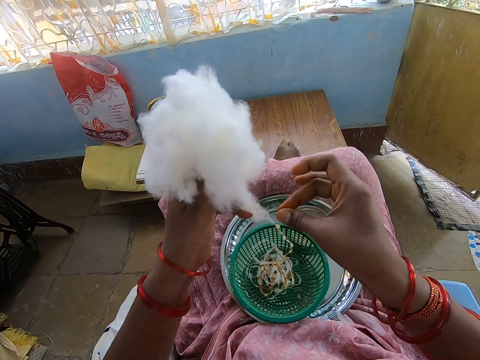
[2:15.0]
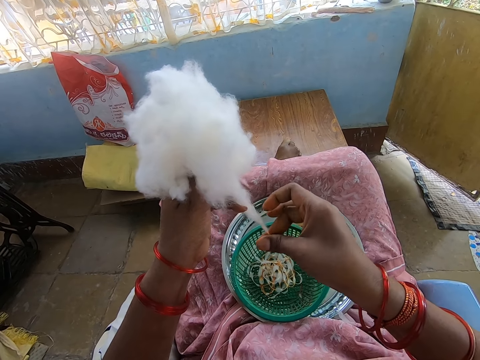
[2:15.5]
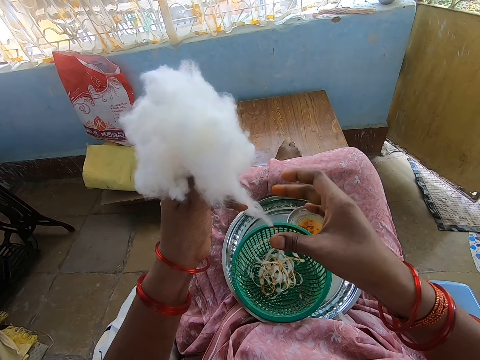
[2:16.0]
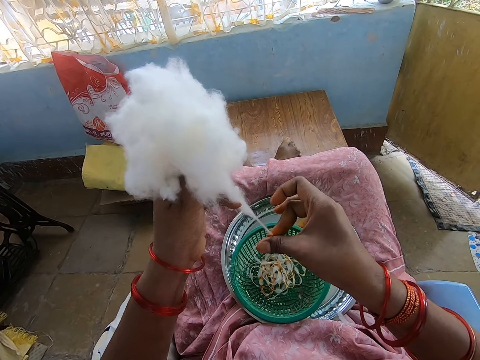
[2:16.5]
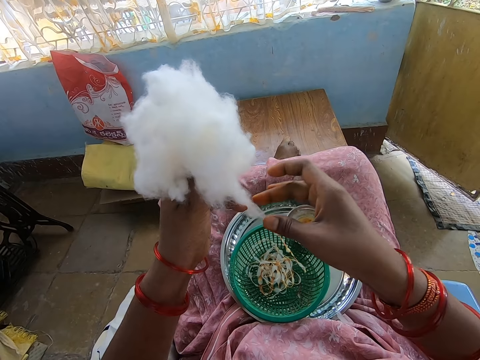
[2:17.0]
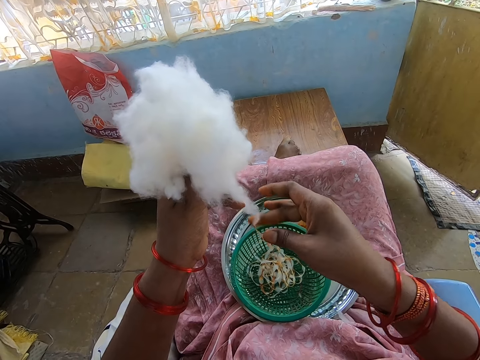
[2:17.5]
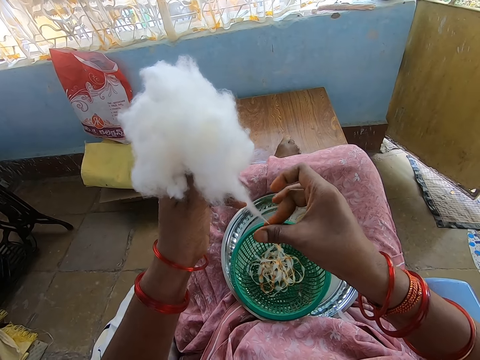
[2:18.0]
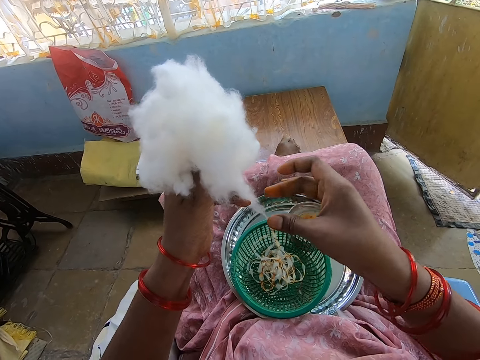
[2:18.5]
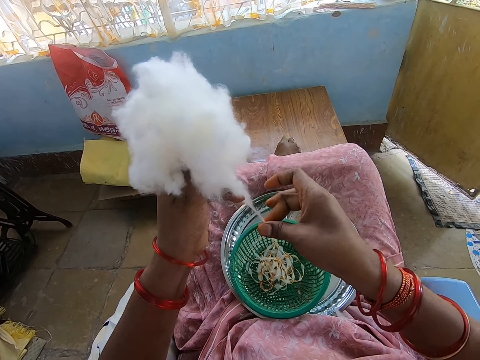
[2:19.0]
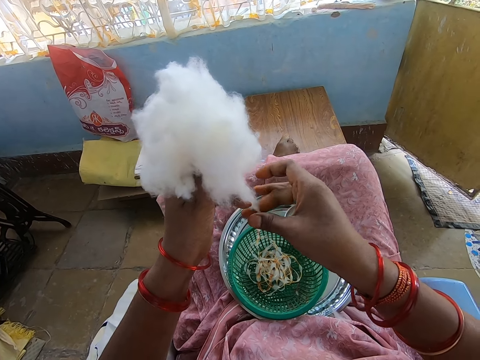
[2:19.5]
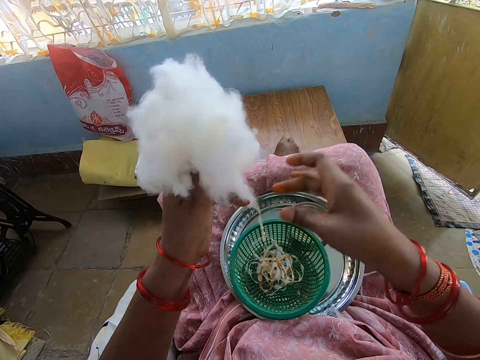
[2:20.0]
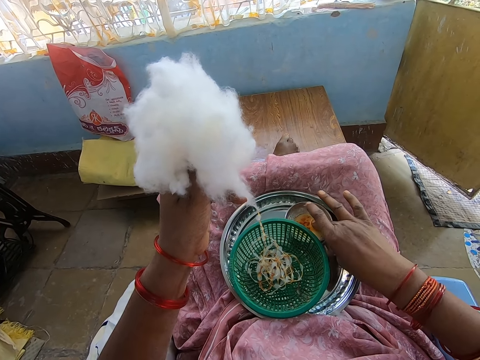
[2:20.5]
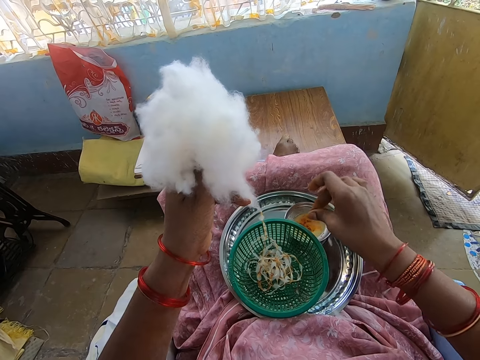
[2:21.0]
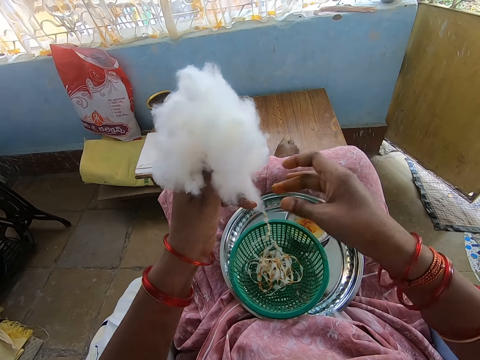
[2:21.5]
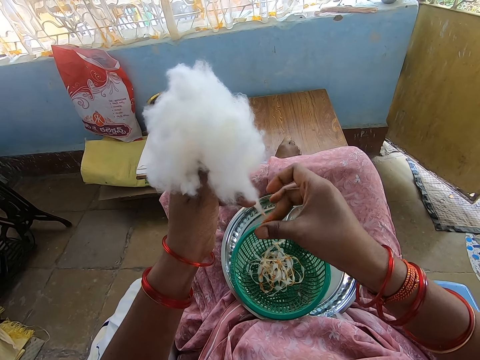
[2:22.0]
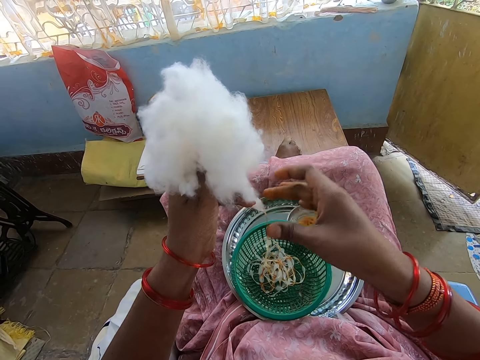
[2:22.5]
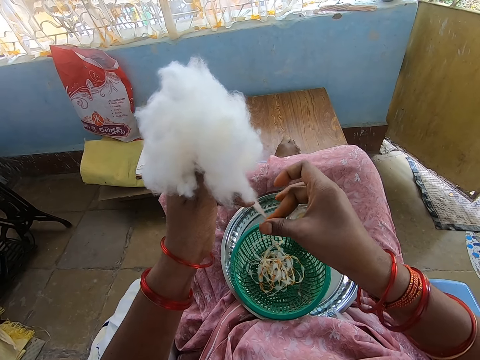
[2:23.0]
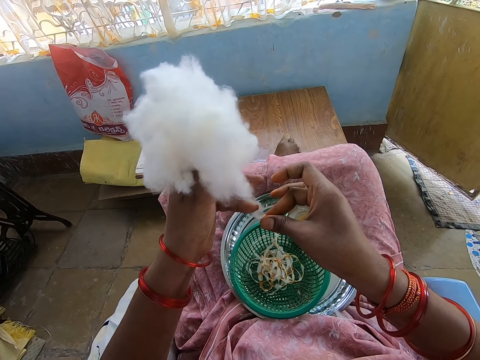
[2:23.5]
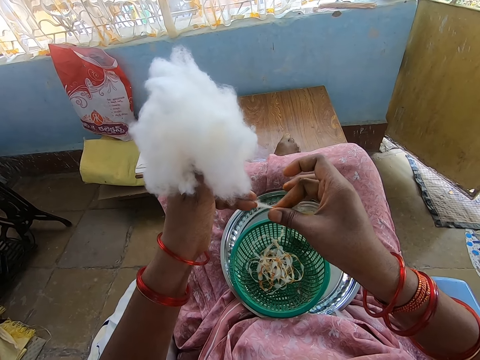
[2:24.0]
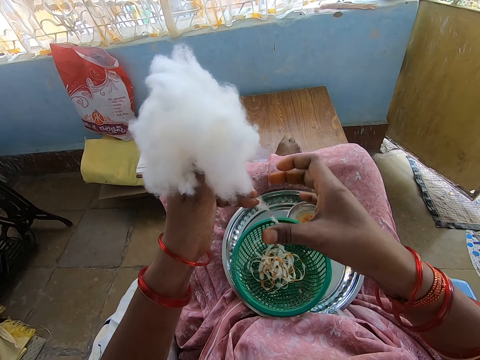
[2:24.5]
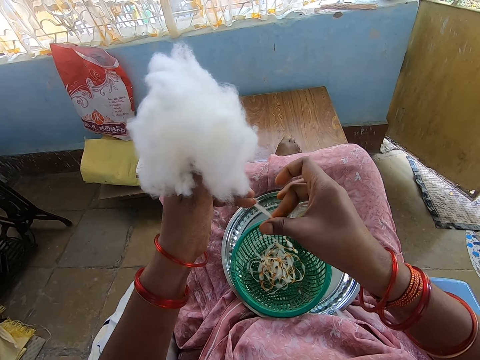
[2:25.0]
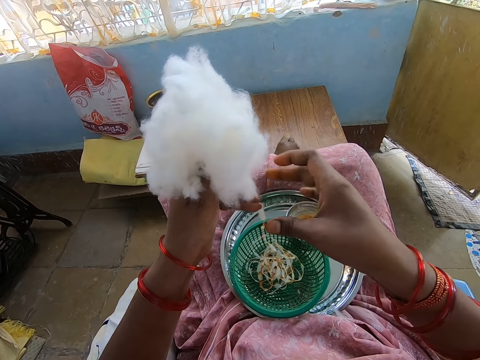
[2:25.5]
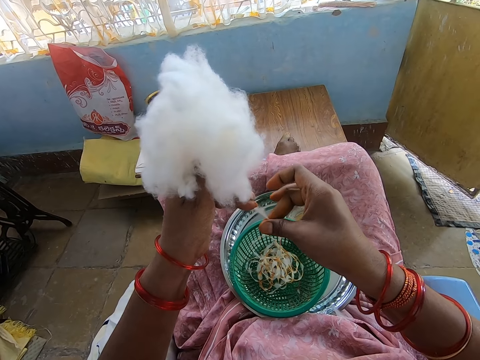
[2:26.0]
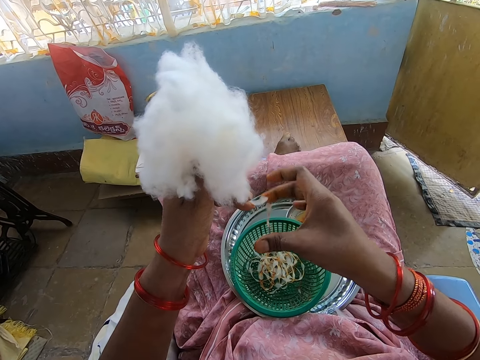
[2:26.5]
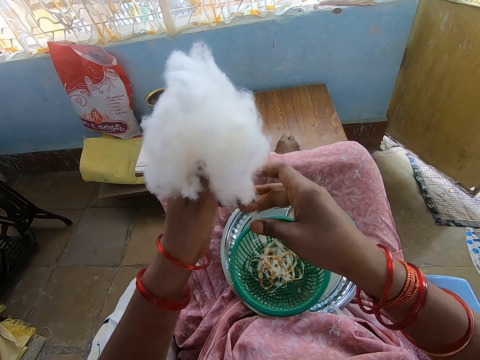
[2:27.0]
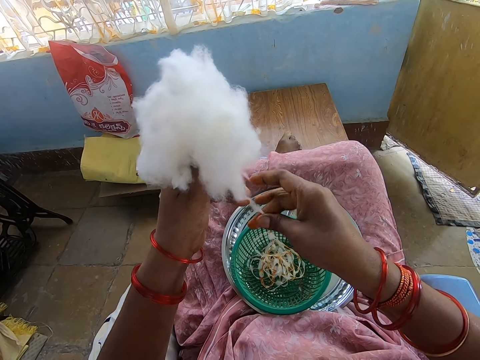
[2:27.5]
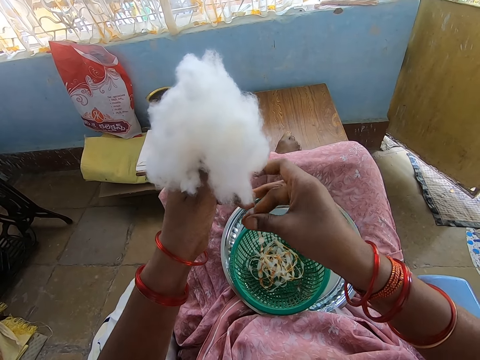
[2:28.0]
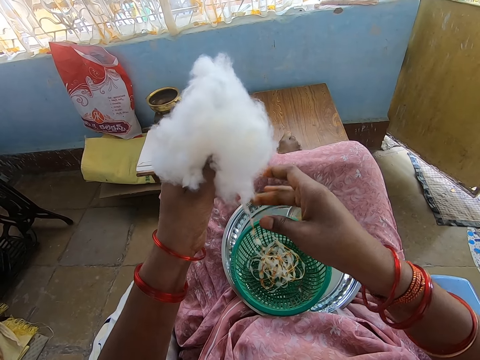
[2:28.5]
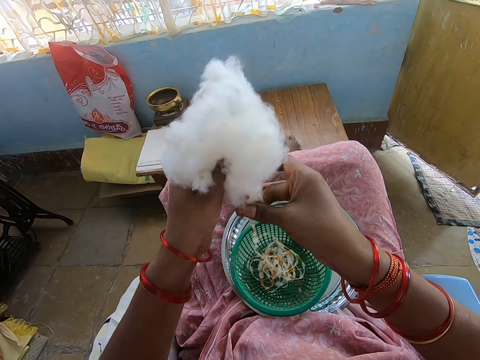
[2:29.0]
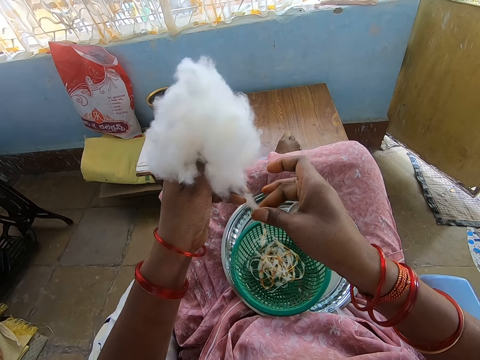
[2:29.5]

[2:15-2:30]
The camera wearer touches the oil in the container on the tray on her legs with her right hand. She rubs her right fingers together. She rolls the cotton wool in her left hand with her right hand into the basket on the tray on her legs.

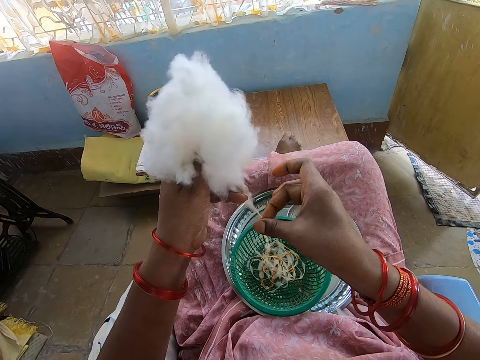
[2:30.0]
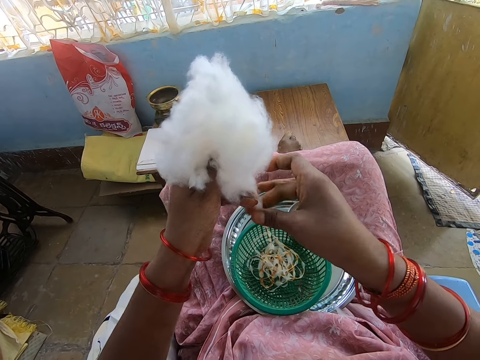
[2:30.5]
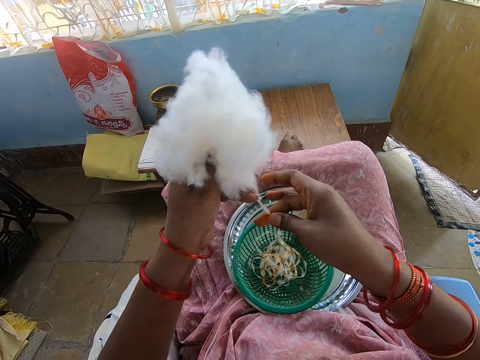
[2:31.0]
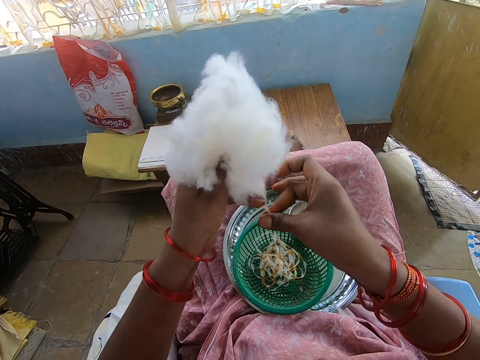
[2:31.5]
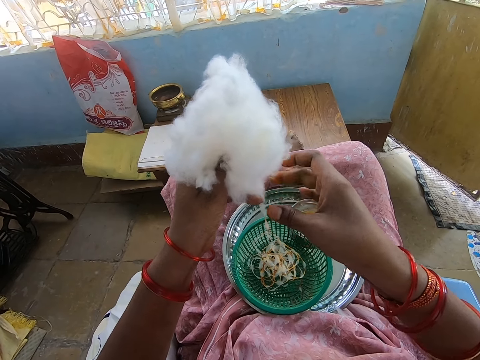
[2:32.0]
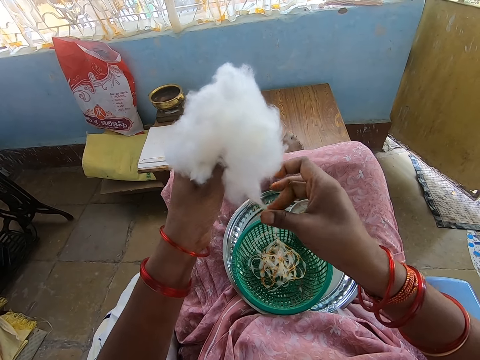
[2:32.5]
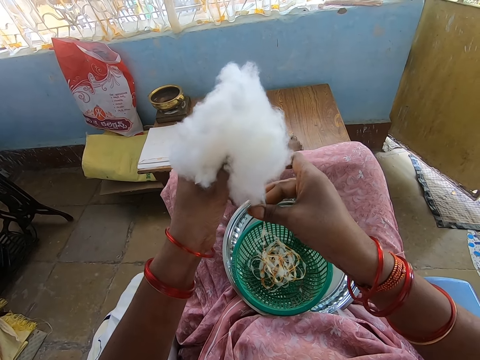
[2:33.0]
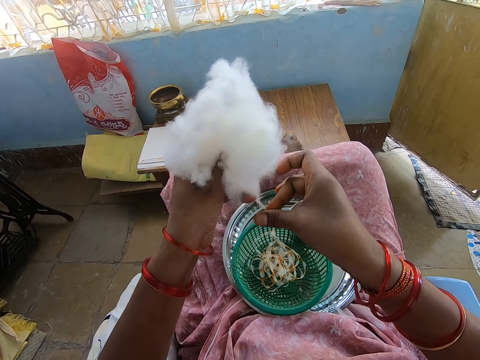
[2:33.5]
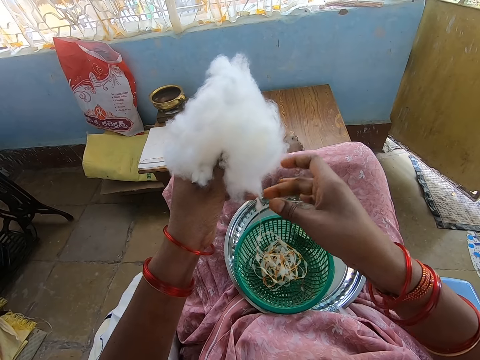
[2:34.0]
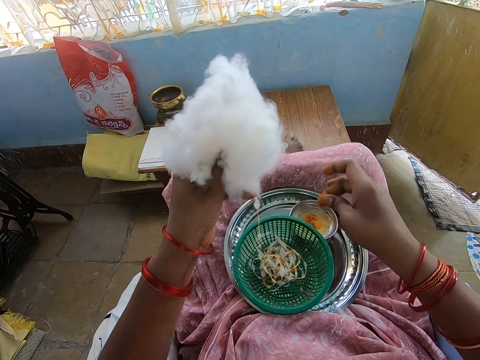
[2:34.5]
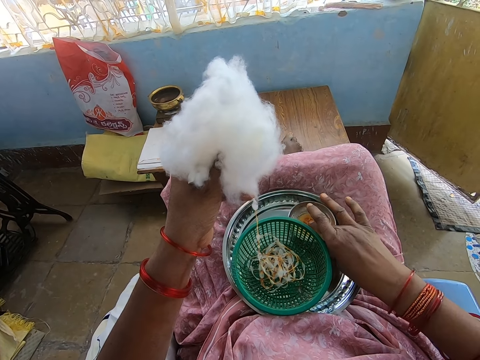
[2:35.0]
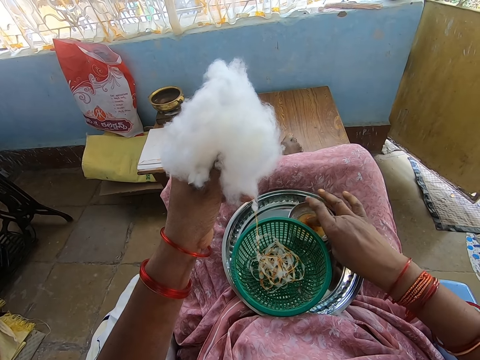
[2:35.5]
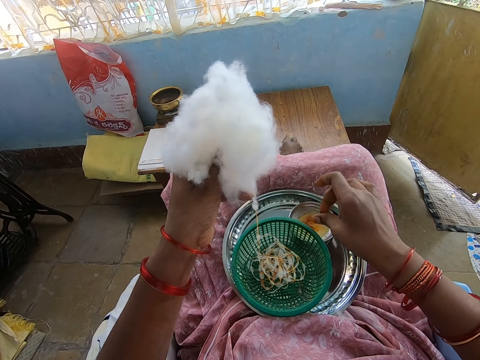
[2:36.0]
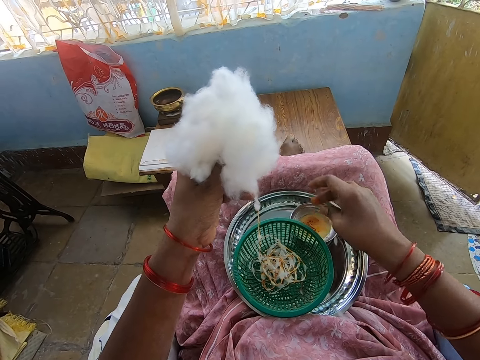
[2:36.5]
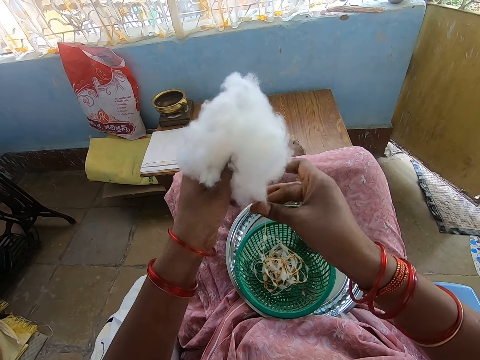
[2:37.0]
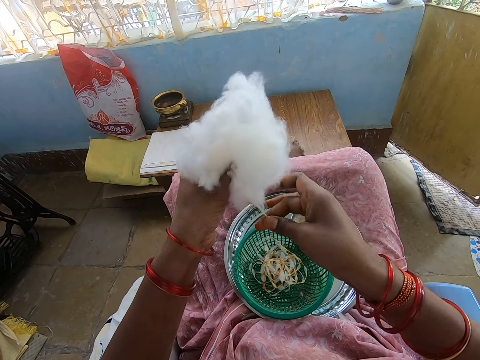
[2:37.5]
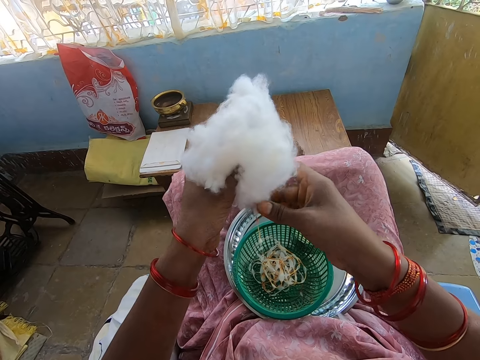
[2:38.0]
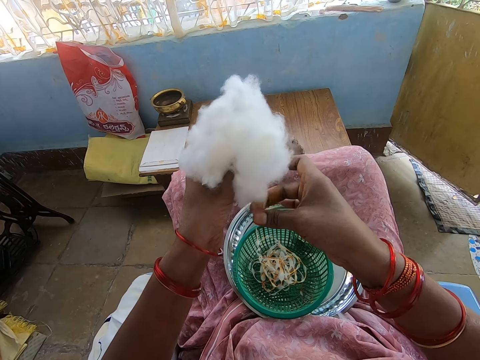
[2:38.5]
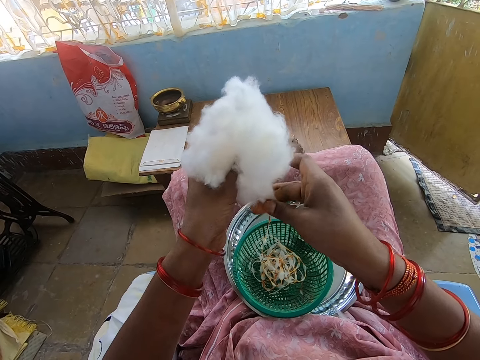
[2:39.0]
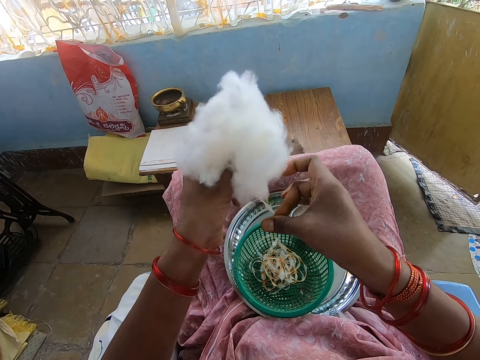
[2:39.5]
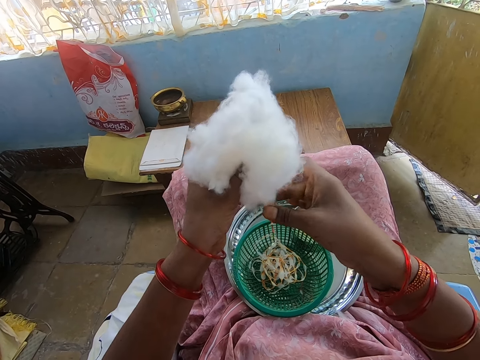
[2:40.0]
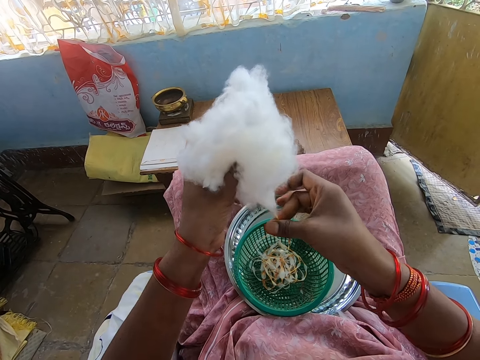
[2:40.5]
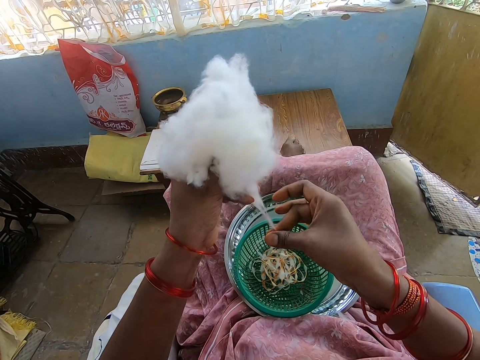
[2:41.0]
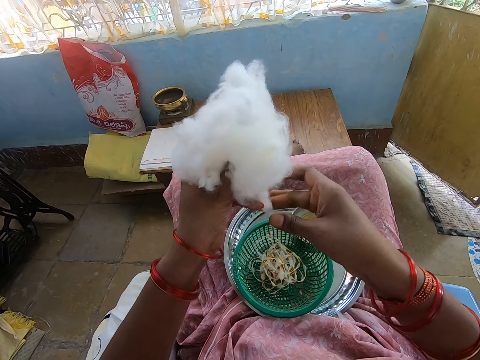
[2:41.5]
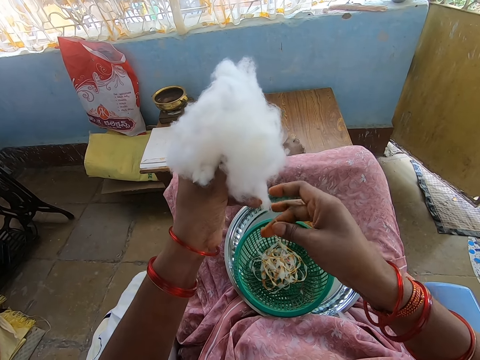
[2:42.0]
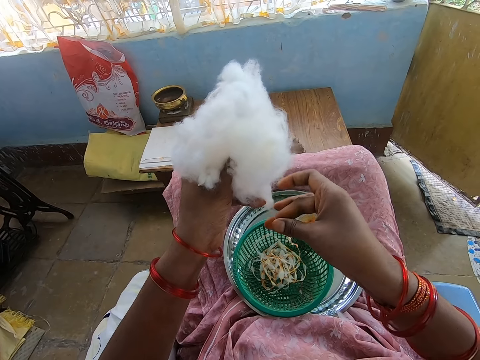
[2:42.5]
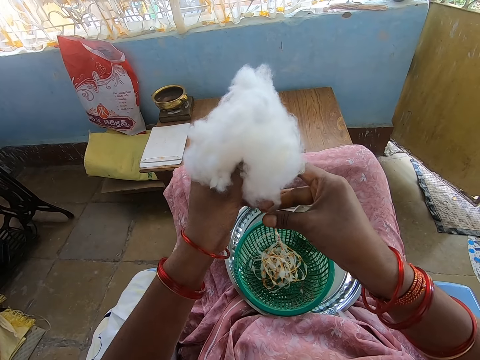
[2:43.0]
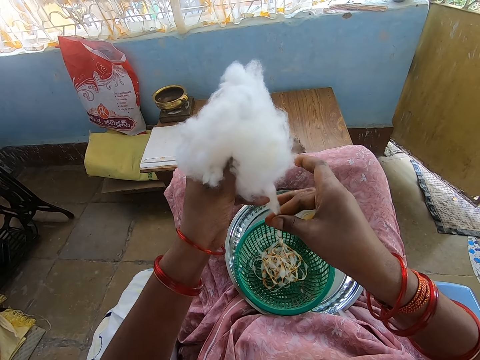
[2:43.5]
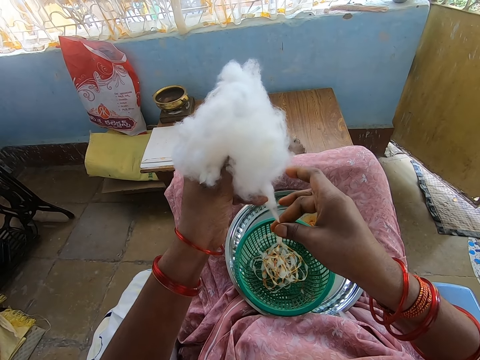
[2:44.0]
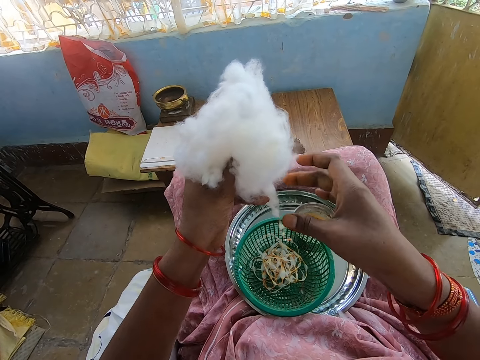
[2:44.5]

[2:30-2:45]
The camera wearer touches the oil in the container on the tray on her legs with her right hand. She rubs her right fingers together. She rolls the cotton wool in her left hand with her right hand into the basket on the tray on her legs.
